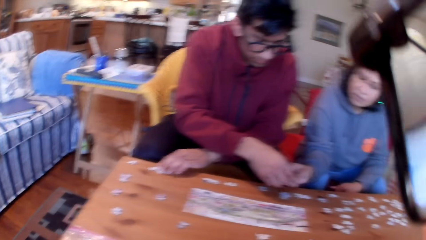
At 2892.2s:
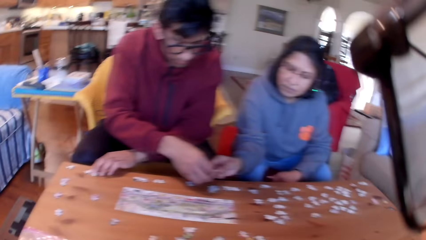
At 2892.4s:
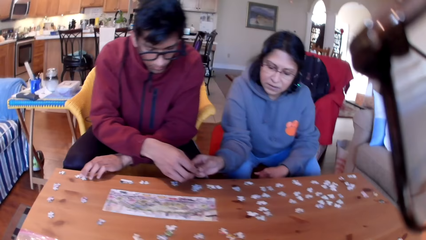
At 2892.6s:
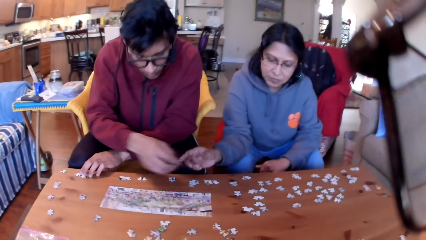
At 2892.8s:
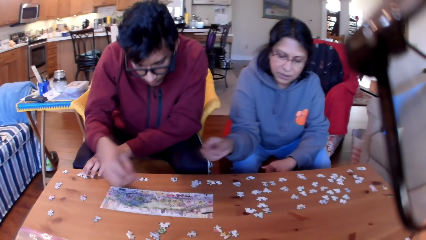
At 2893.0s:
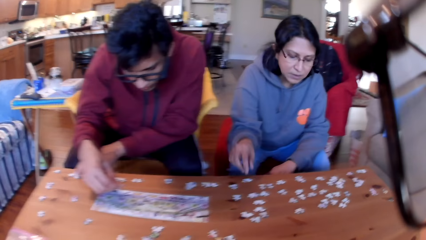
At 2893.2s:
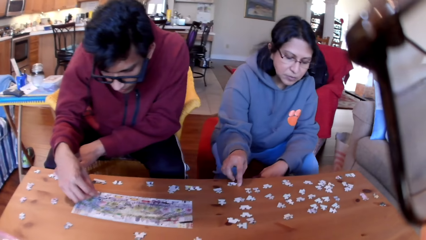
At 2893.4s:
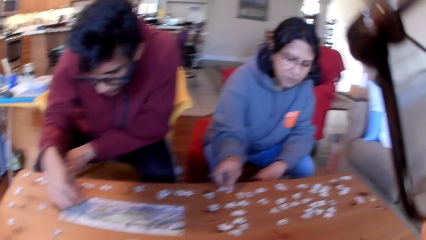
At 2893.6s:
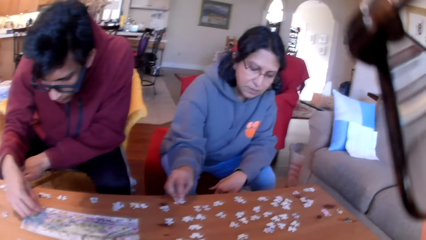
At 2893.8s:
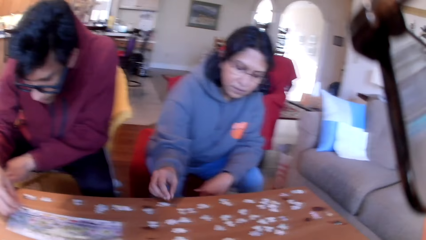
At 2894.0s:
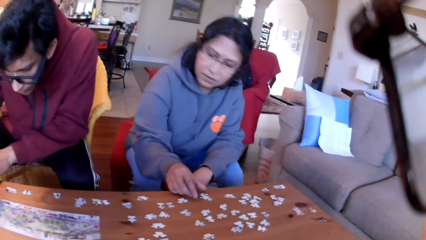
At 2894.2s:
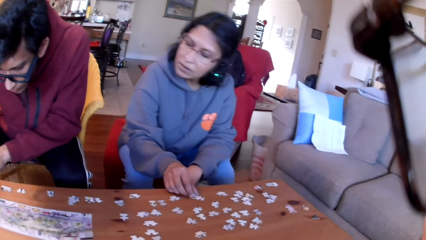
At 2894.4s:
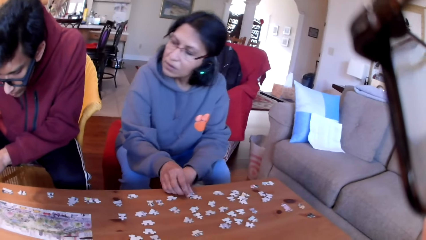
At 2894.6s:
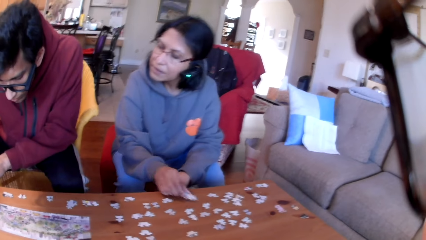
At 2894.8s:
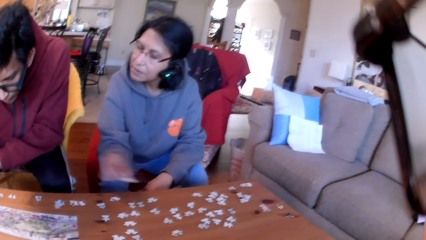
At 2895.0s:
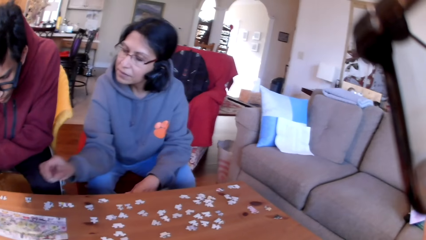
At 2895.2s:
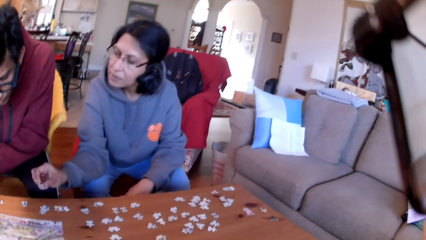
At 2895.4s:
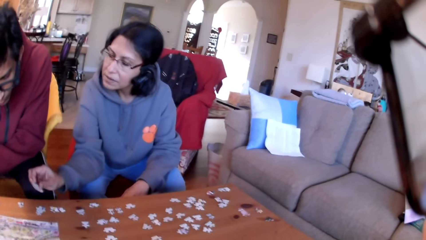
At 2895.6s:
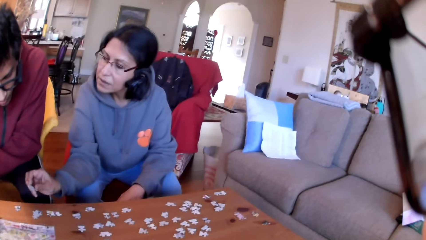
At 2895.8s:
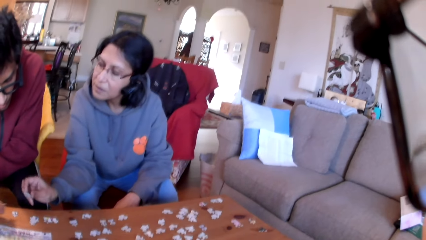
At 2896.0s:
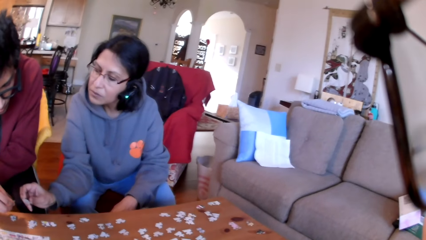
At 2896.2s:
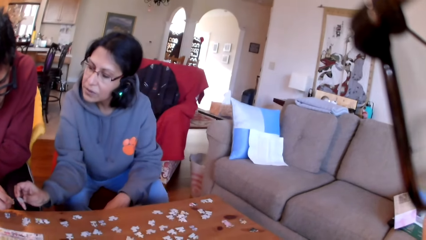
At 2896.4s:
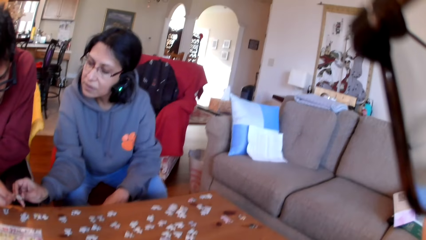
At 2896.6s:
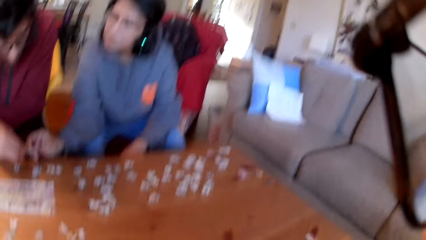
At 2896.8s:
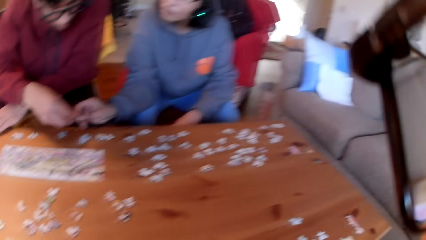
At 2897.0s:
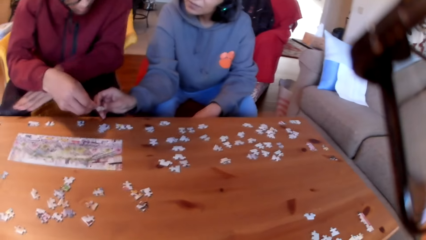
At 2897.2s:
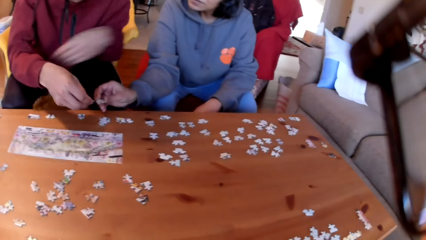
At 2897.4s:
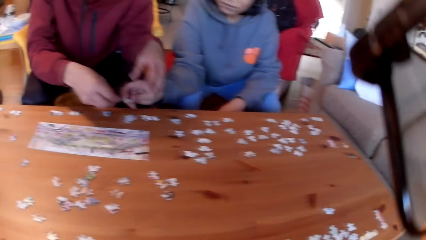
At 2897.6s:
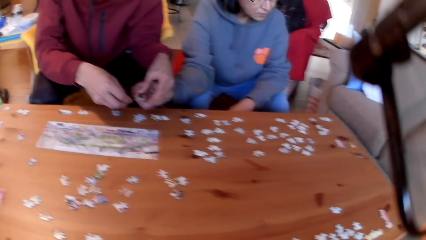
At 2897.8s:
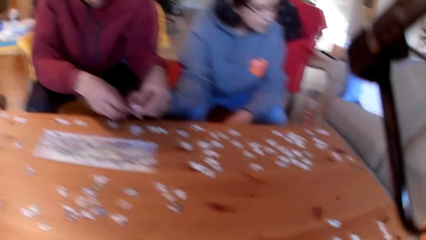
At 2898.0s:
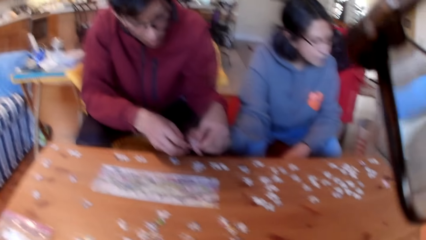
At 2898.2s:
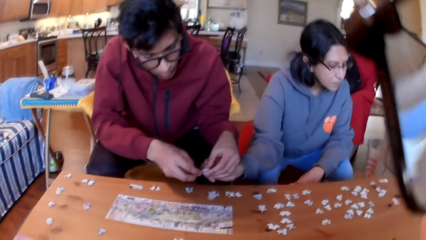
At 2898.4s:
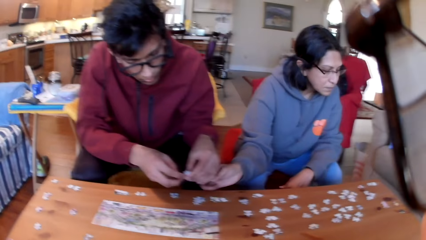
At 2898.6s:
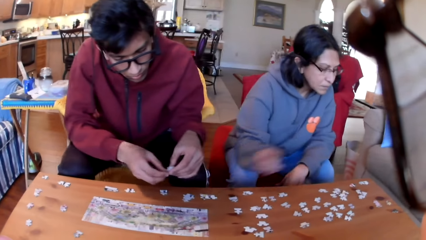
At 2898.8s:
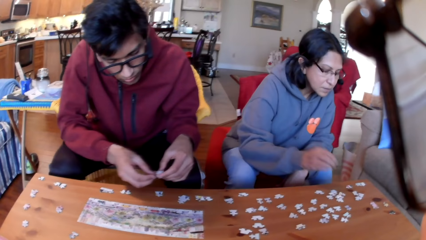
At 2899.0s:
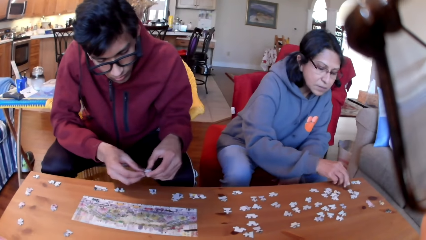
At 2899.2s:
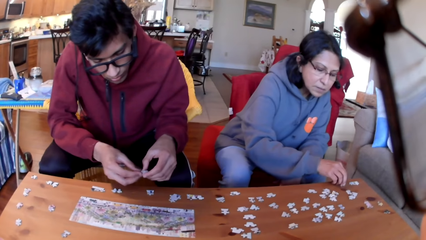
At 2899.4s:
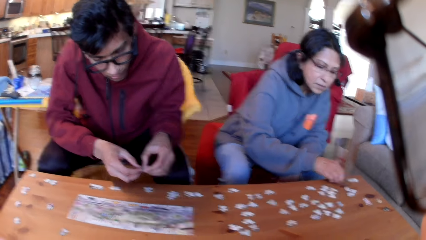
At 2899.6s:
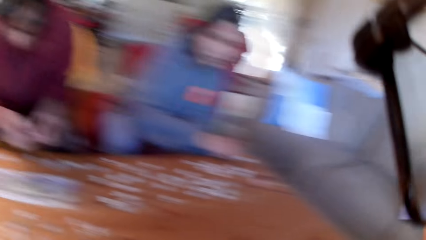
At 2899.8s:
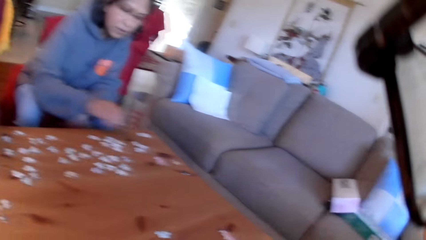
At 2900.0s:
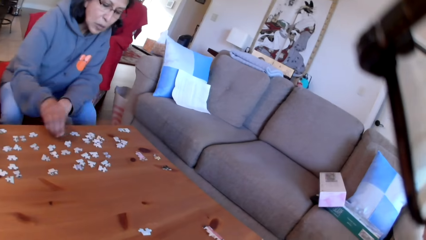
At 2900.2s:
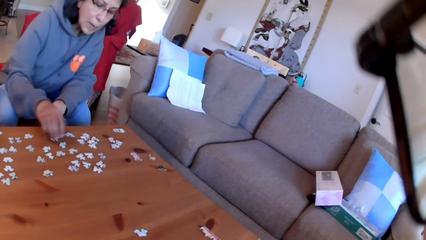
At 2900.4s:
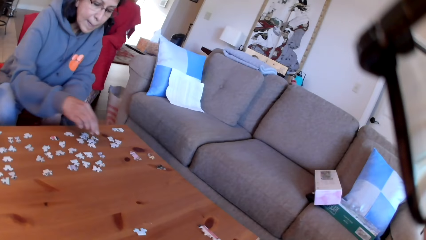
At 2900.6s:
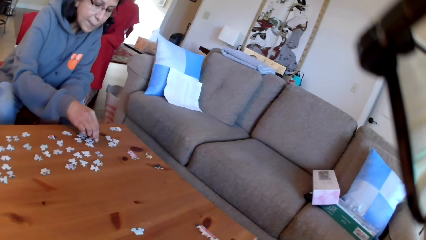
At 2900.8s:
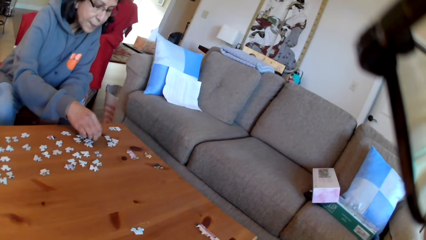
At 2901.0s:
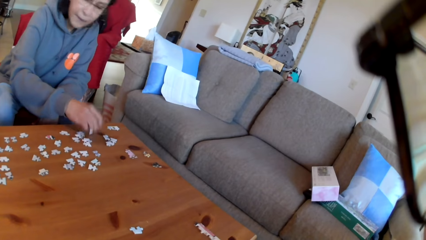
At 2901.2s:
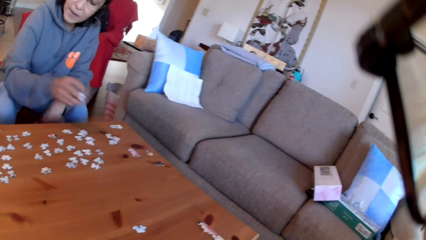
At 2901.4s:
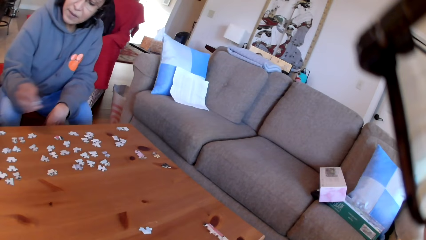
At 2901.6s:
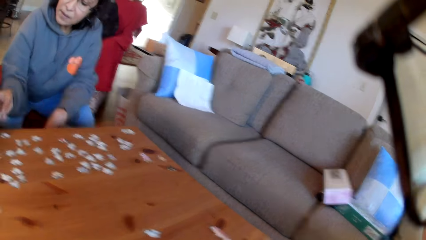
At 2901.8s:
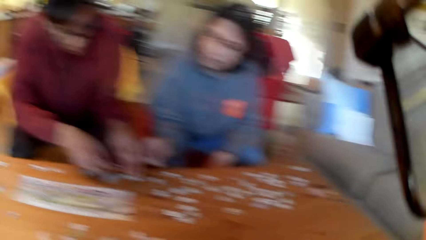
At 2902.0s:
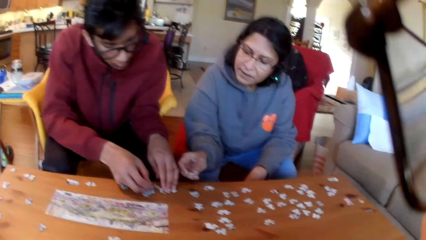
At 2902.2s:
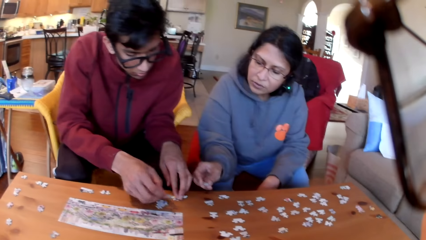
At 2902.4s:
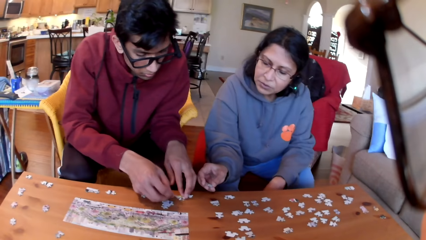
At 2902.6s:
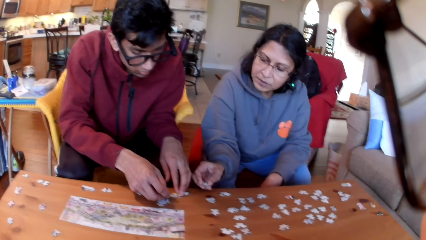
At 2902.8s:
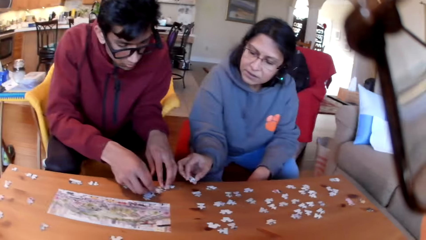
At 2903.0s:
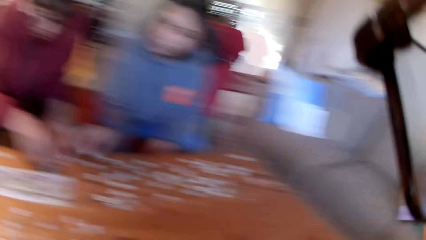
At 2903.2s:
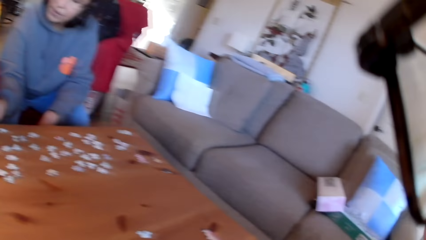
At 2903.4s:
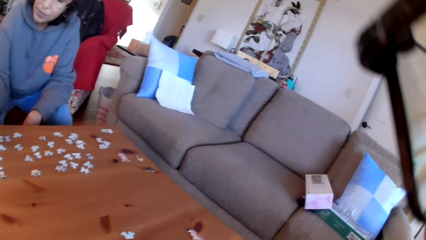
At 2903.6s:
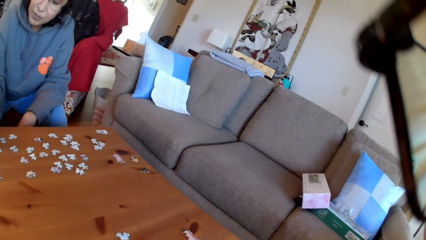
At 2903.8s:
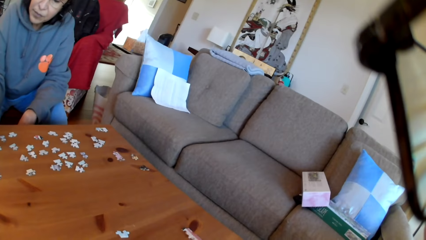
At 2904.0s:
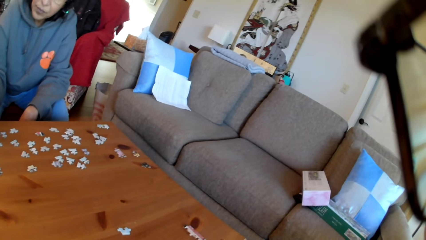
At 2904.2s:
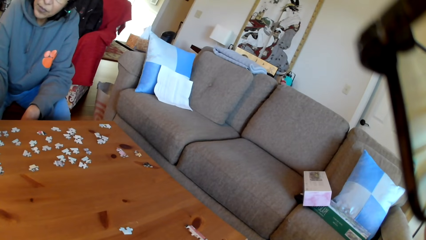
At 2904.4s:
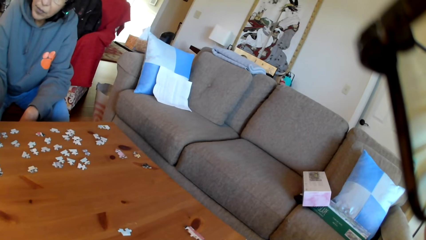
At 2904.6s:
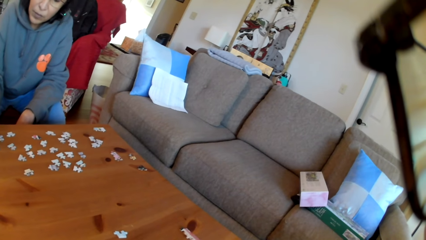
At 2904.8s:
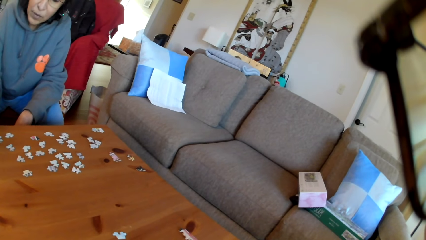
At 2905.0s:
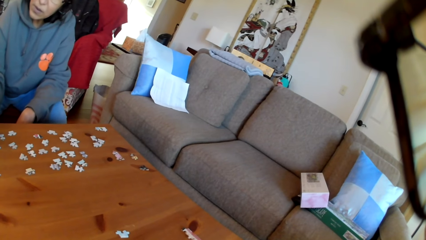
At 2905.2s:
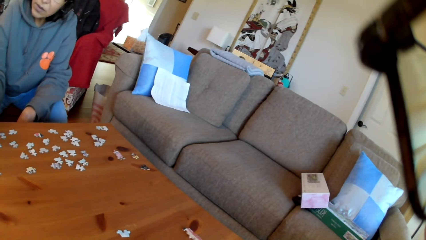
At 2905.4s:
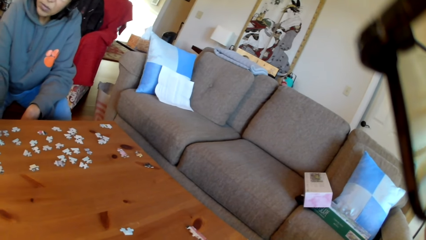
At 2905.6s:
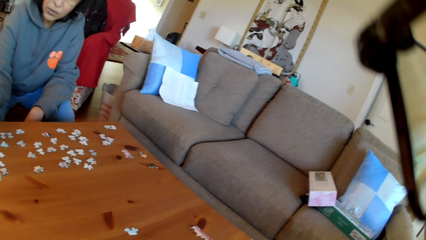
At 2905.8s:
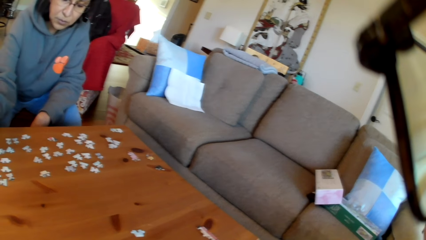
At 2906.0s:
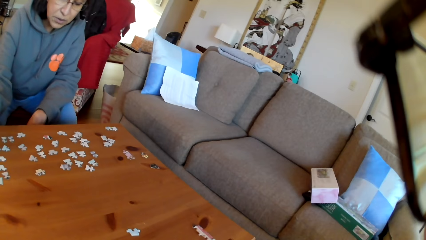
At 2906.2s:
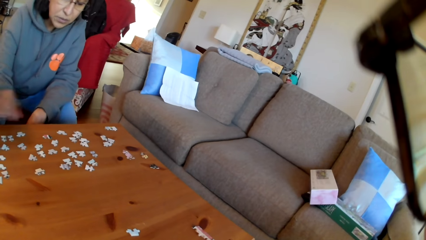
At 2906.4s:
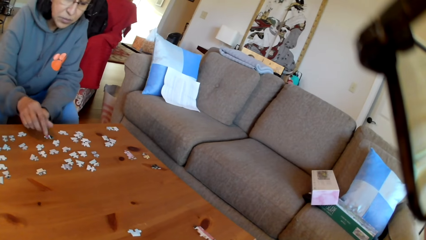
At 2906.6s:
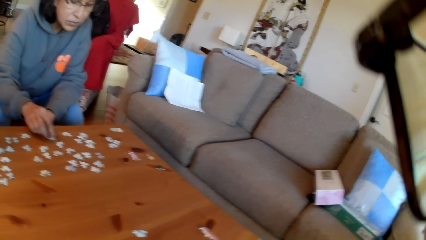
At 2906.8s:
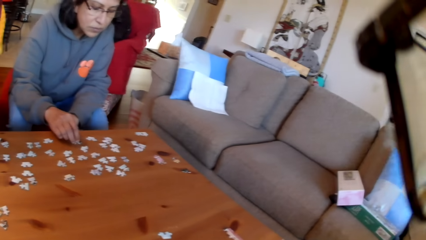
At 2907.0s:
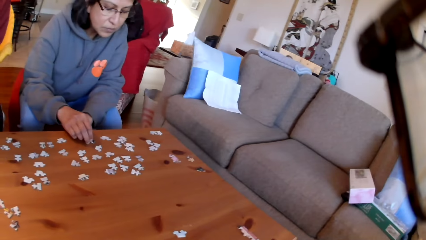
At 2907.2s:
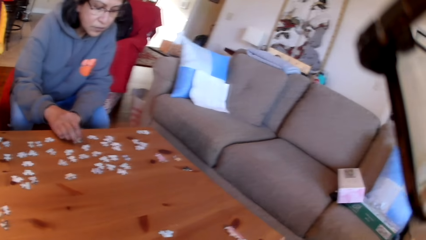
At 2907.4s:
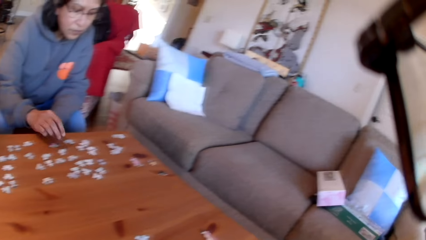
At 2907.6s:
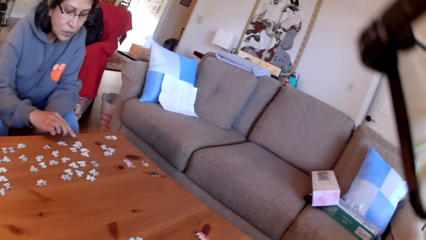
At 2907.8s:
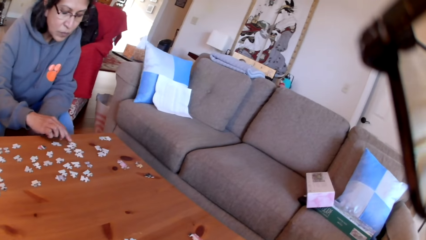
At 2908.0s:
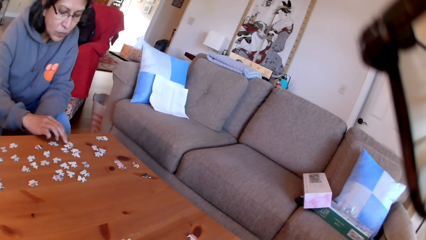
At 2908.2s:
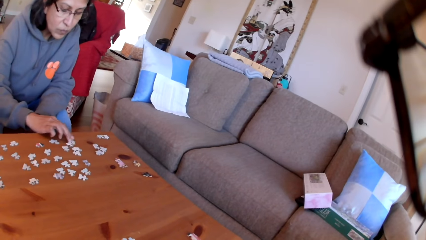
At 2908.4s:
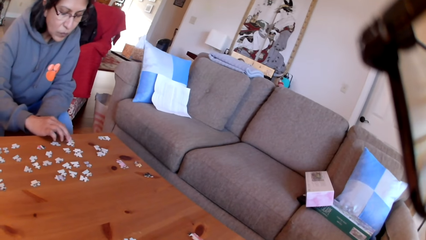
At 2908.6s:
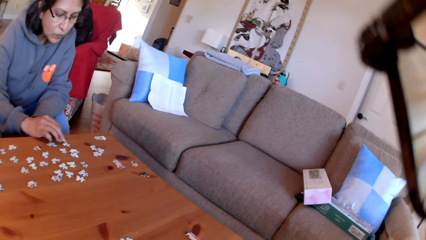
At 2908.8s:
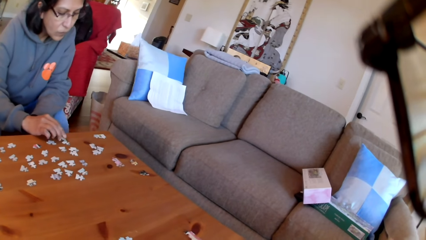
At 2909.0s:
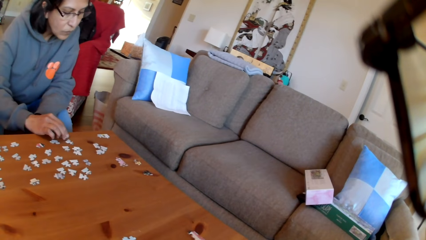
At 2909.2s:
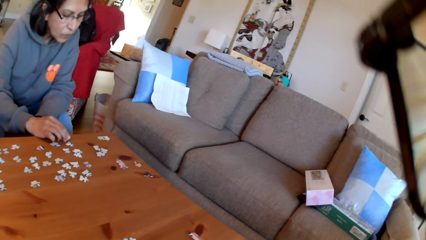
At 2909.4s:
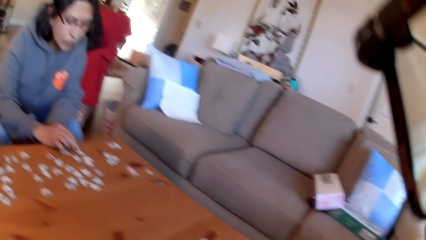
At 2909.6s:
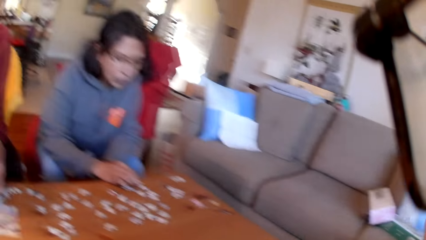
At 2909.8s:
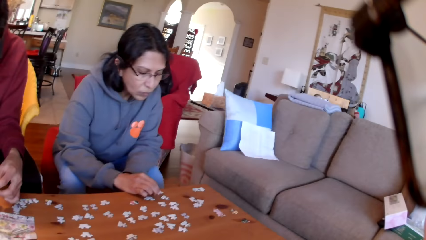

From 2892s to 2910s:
The woman gives the man a jigsaw puzzle. The man takes the puzzle from the woman. The woman arranges the jigsaw puzzle and picks a jigsaw puzzle. The woman shows the man the puzzle. The man takes a puzzle. The woman gives the man a jigsaw puzzle. The camera wearer looks at the puzzles. The woman picks a jigsaw puzzle and puts the puzzle on the table. The woman shows the man a puzzle and gives the man a jigsaw puzzle. The camera wearer looks at the table. The woman takes a puzzle. The man looks at the jigsaw puzzle.
